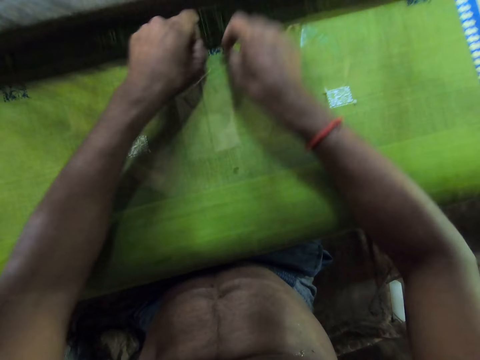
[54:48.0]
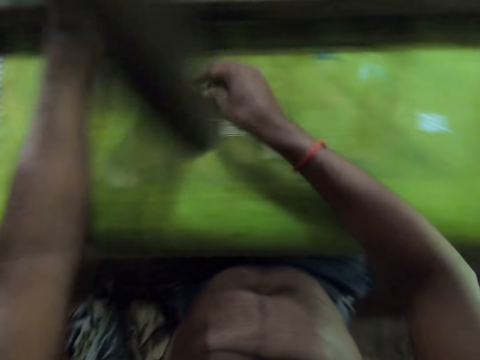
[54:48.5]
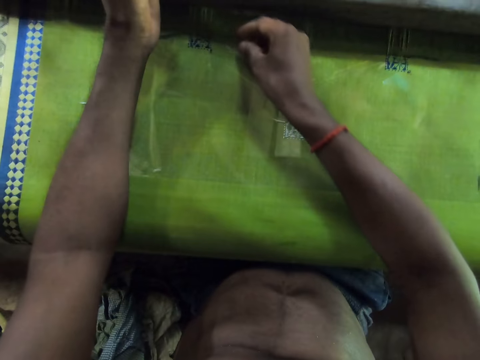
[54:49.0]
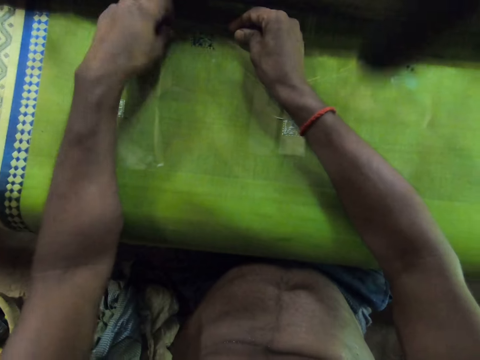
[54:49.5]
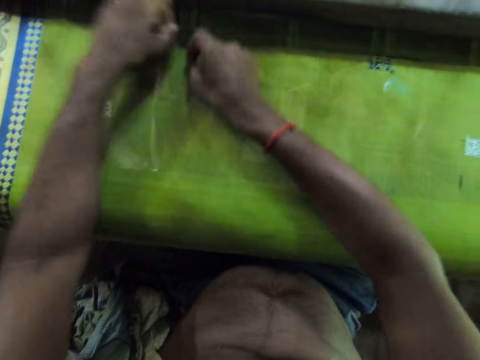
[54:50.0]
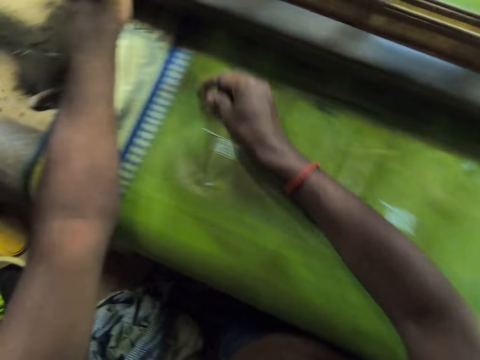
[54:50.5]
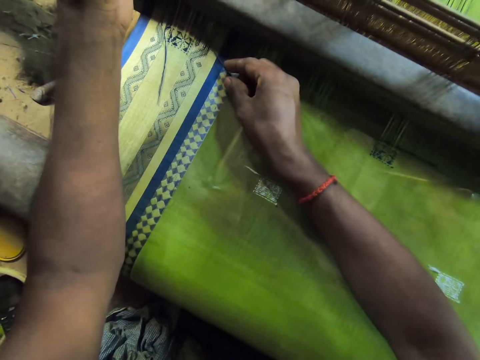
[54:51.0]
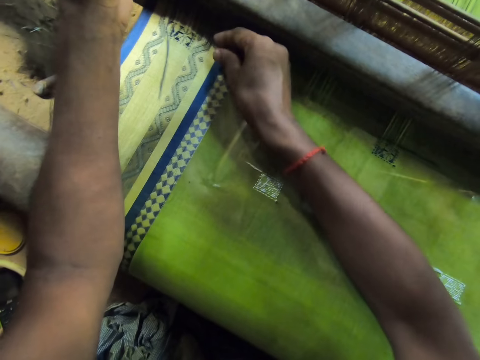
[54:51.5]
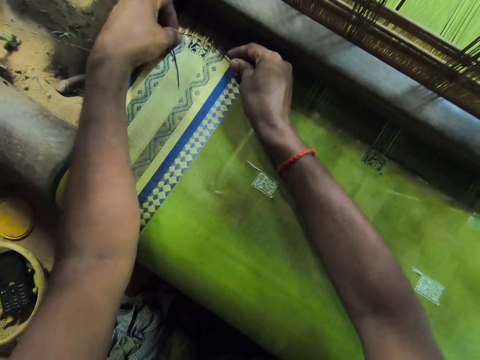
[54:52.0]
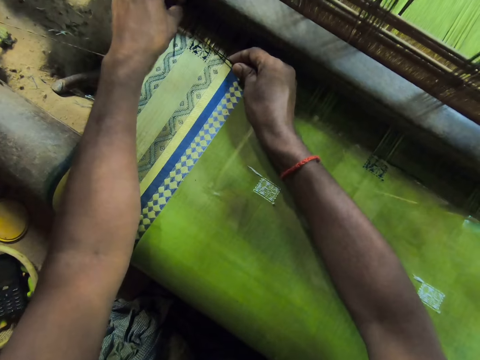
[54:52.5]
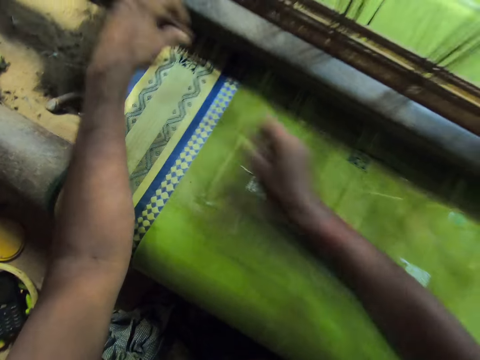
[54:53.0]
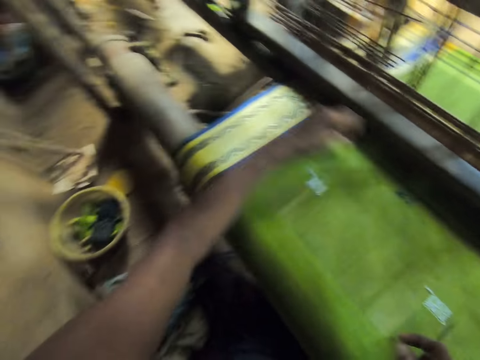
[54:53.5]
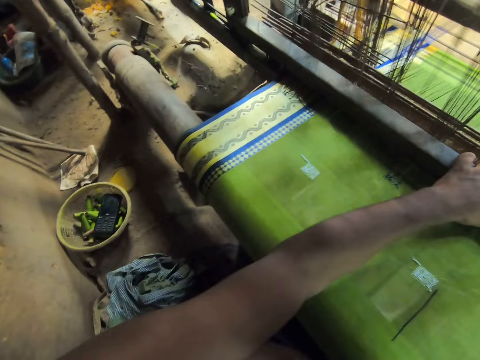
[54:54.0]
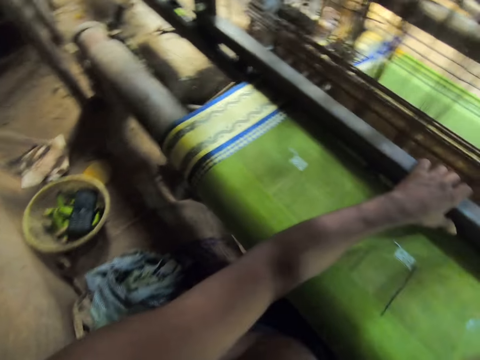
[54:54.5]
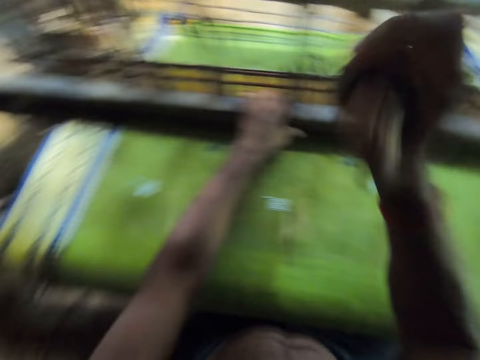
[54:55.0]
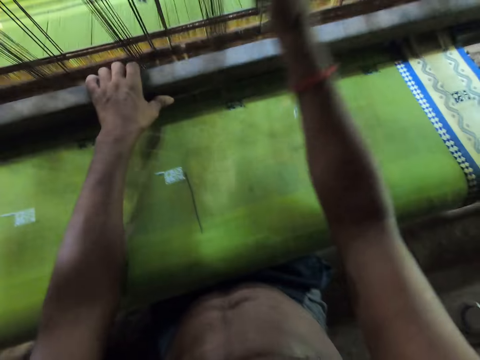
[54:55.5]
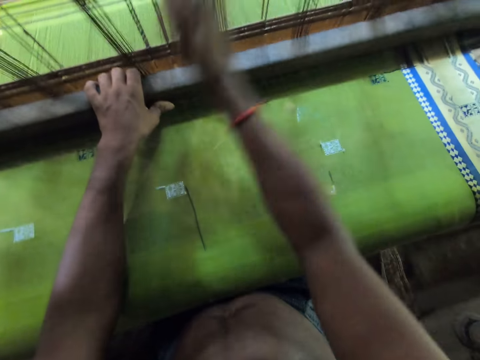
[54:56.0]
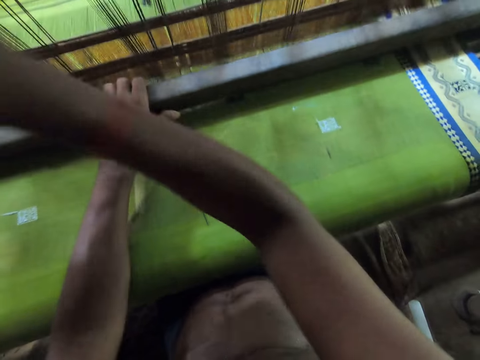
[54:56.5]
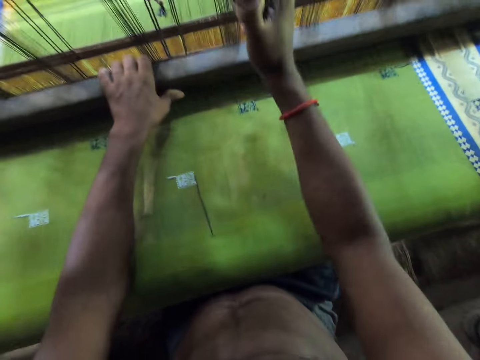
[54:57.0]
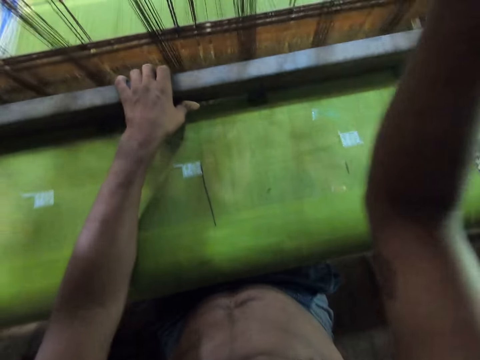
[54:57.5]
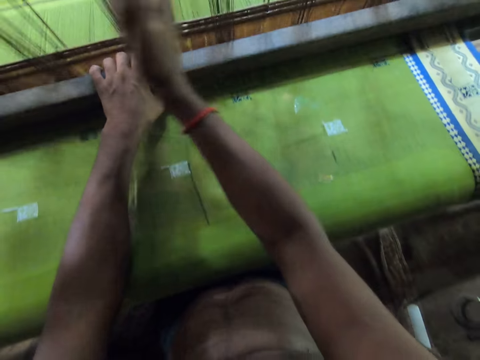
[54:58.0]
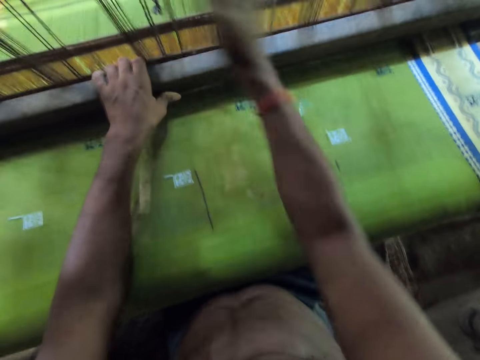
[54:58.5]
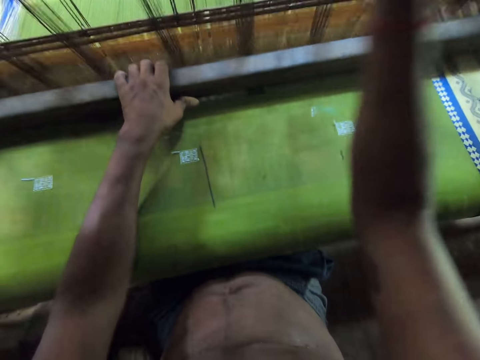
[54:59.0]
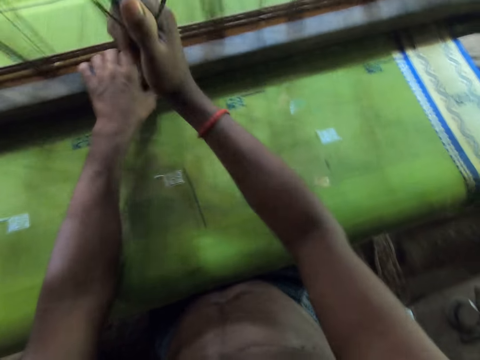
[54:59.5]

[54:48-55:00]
The camera wearer sews the fabric on the loom with the needle and thread in his hands. He holds the warp on the loom with his left hand. He sews the fabric on the loom with the needle and thread in his hands. He holds the warp on the loom with his left hand. He sews the fabric on the loom with the needle and thread in his hands. He holds the beater on the loom with his left hand. He weaves the fabric on the loom with his hands.

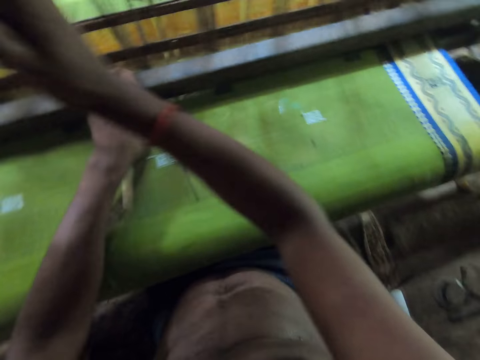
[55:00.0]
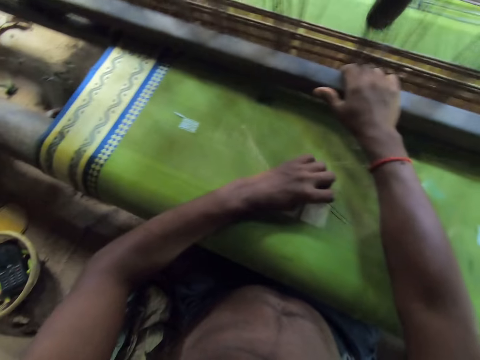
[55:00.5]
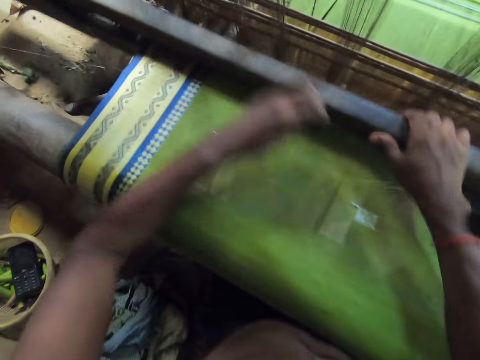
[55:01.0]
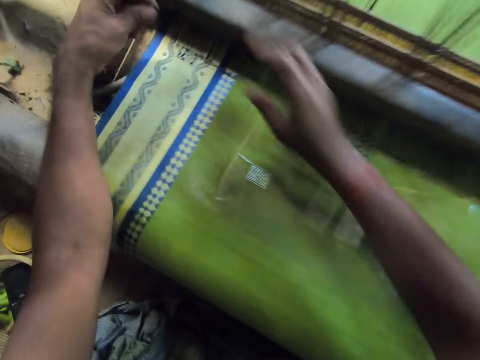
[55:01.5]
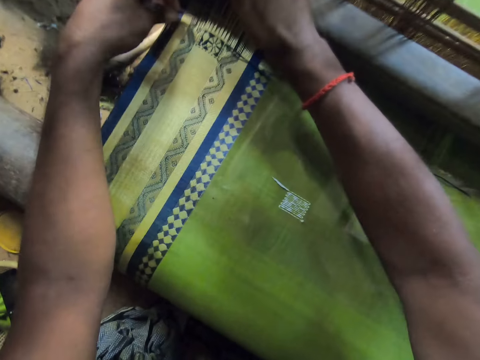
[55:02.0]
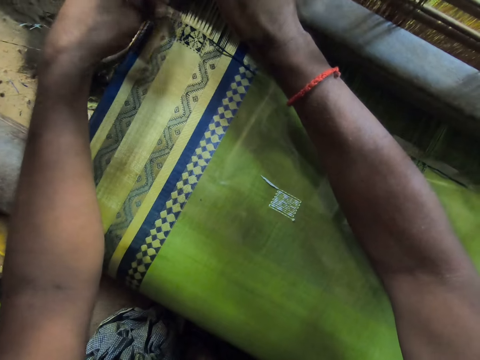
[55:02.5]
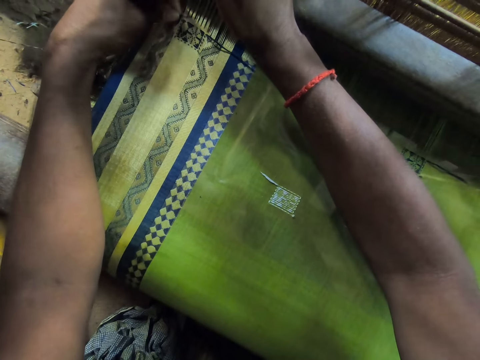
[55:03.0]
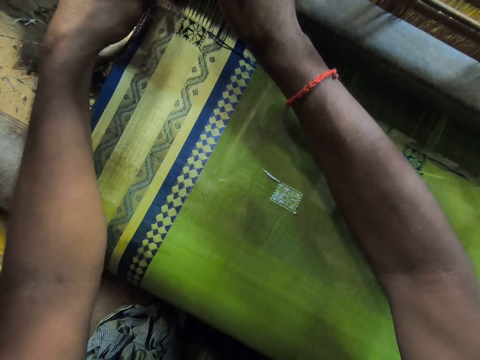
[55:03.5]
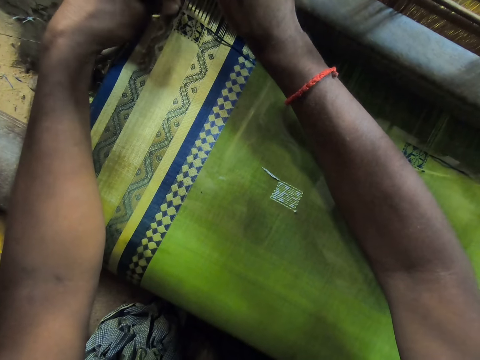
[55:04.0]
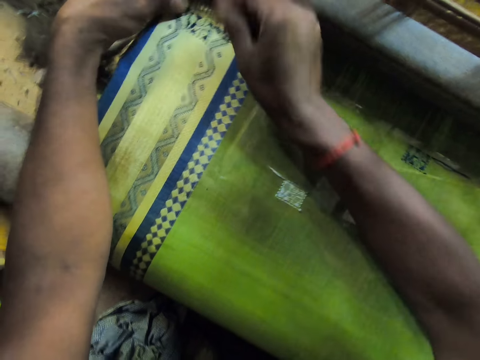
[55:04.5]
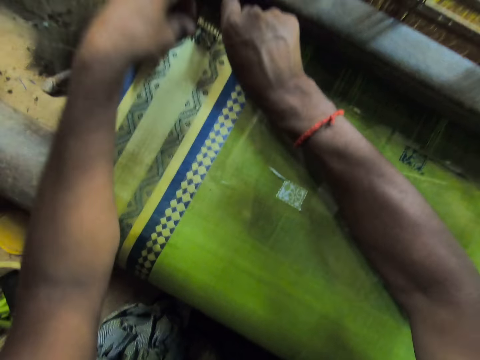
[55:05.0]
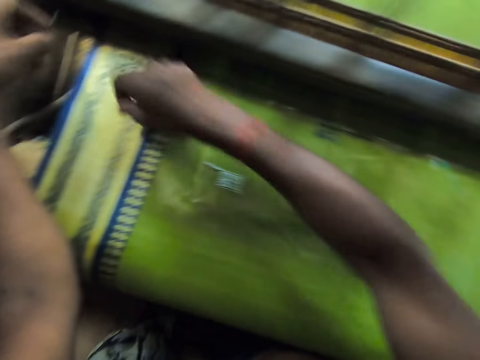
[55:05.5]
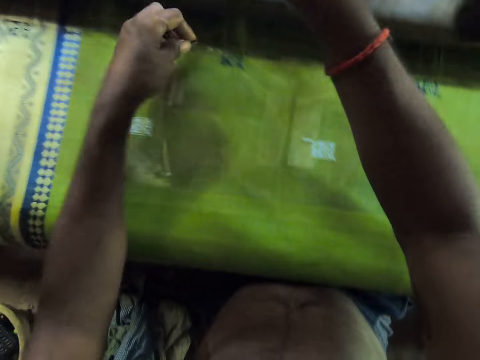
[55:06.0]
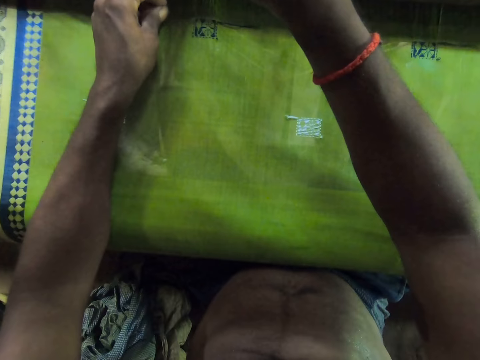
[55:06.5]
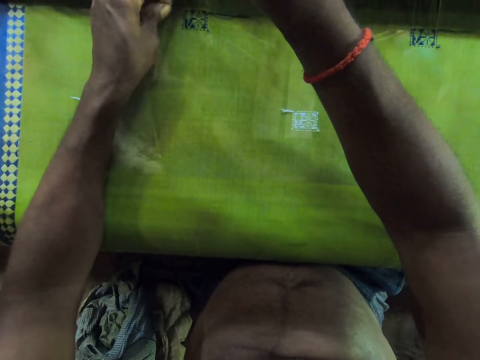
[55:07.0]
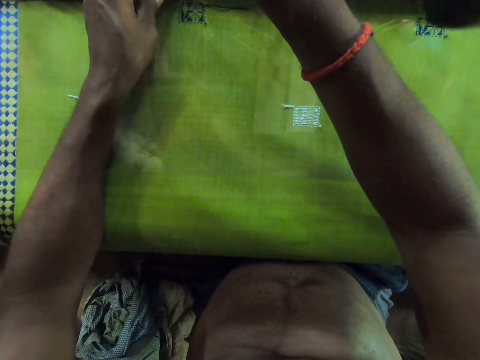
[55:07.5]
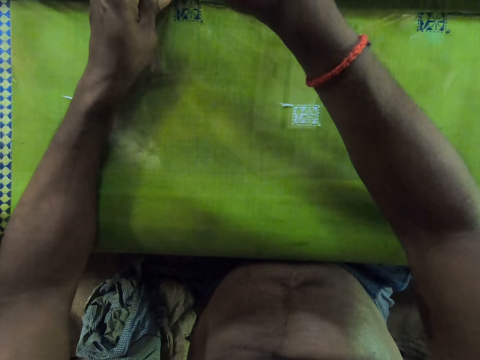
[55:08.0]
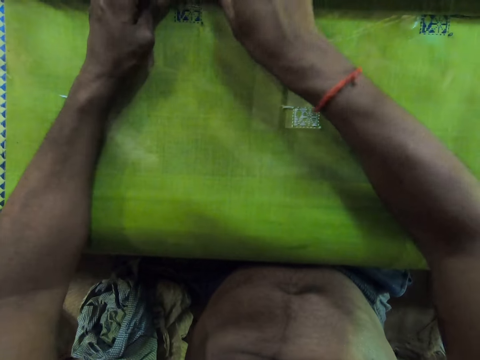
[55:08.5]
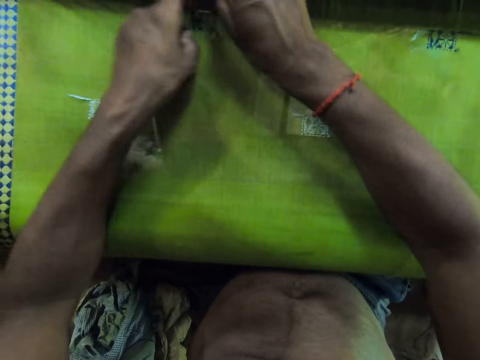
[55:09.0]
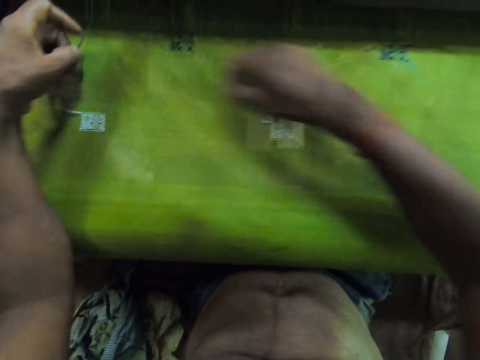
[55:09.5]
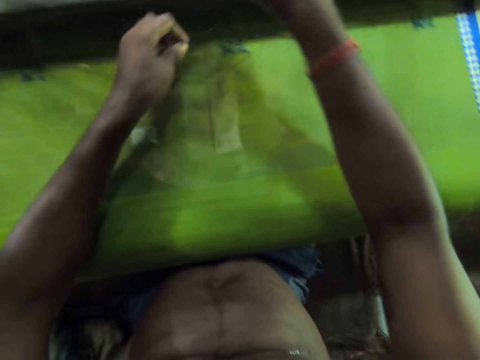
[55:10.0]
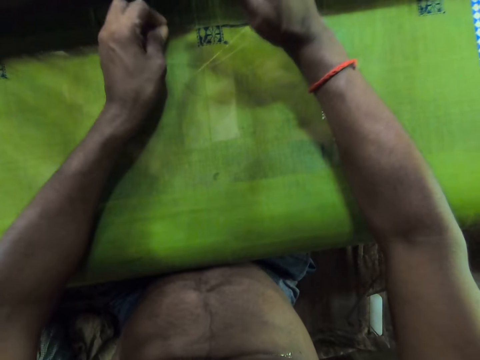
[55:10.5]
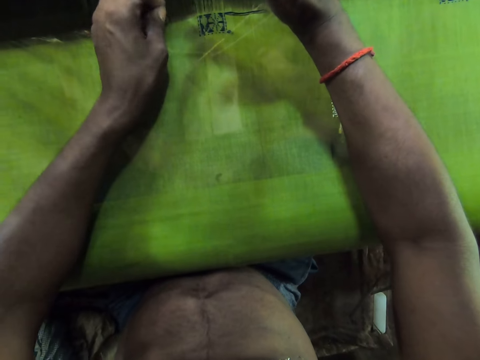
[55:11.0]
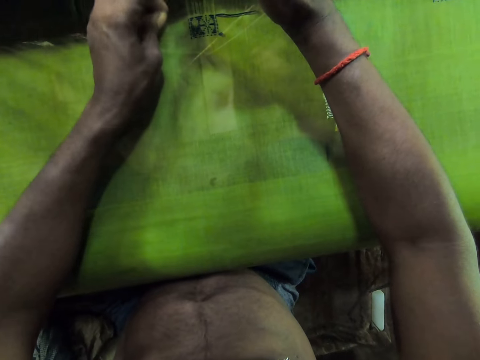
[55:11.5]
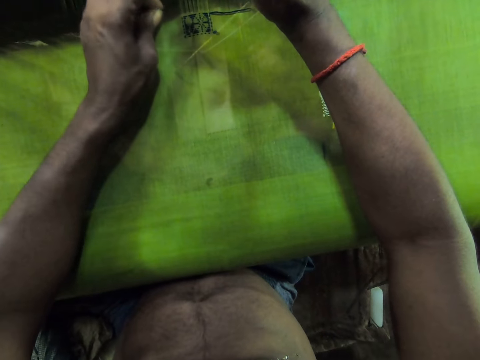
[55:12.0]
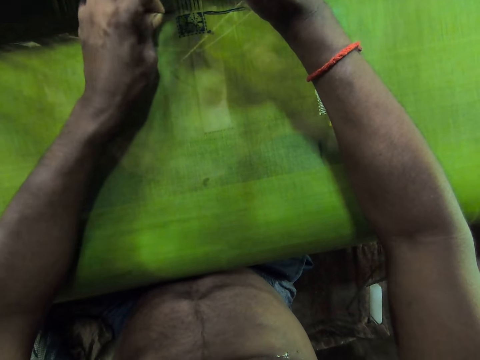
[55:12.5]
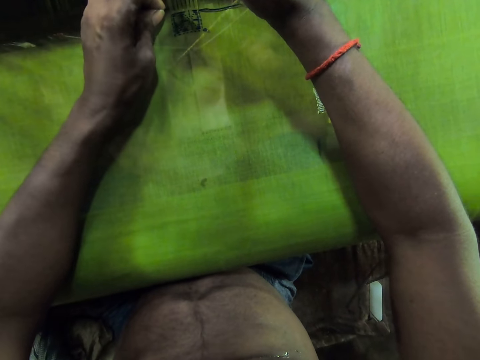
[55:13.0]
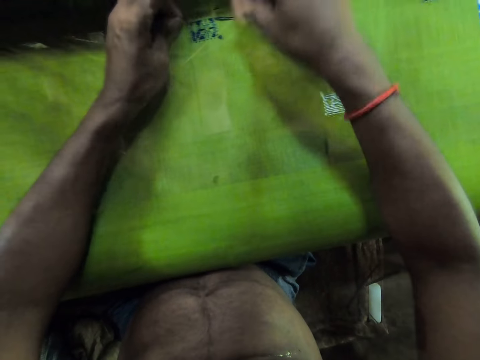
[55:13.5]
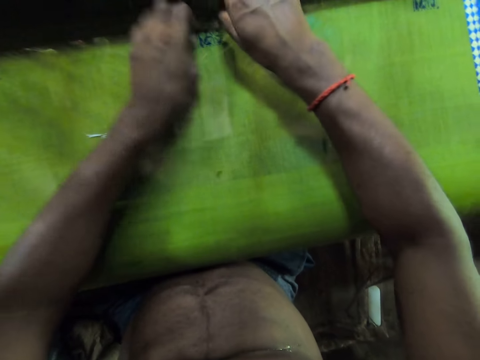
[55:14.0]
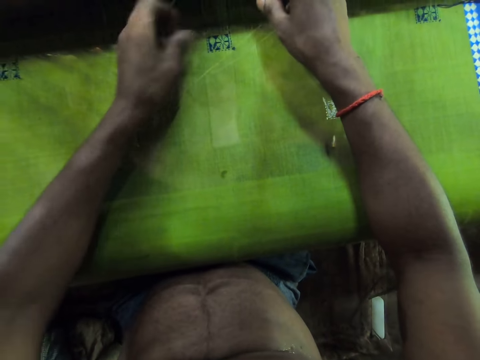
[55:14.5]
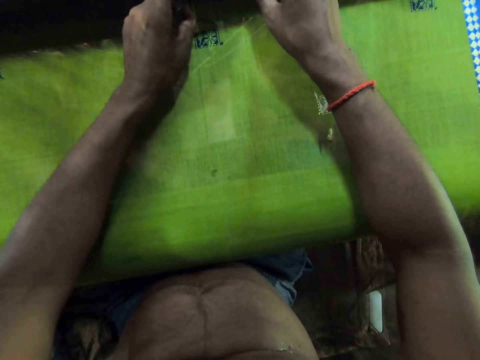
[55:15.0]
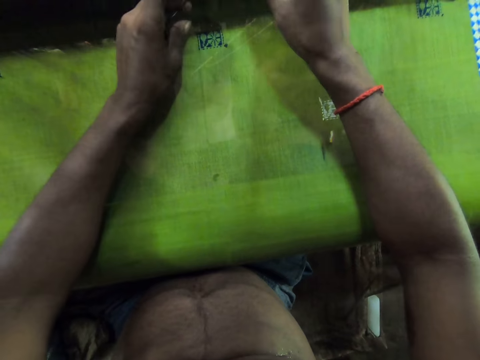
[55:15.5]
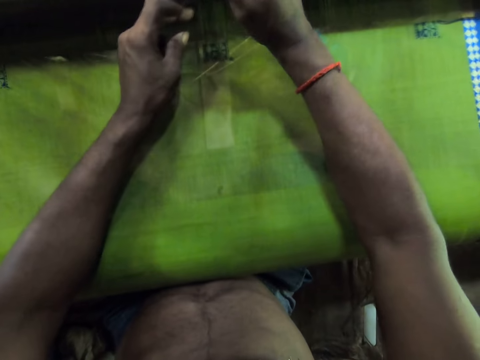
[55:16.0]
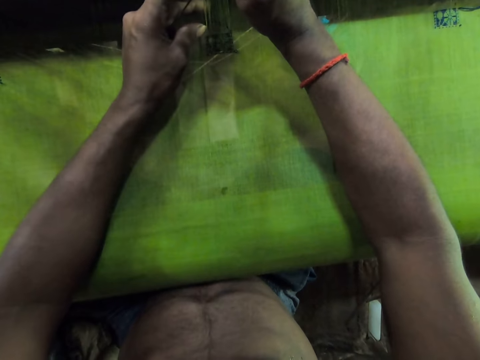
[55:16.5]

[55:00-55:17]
The camera wearer picks the needle from the fabric with his left hand. He holds the warp on the loom with his right hand. He sews the fabric with the needle and warp in his hands. He sews the fabric on the loom with the needle and thread in his hands. He holds the warp on the loom with his right hand. He sews the fabric on the loom with the needle and thread in his hands. He holds the warp on the loom with his right hand. He adjusts the needle in his left hand on the fabric. He sews the fabric on the loom with the needle and thread in his hands. He adjusts the wool on the fabric with his left hand.
